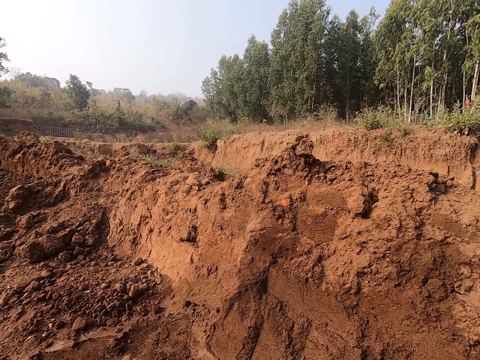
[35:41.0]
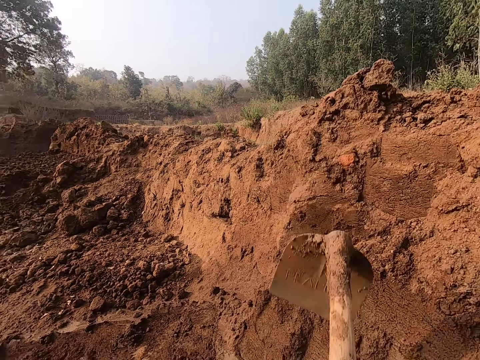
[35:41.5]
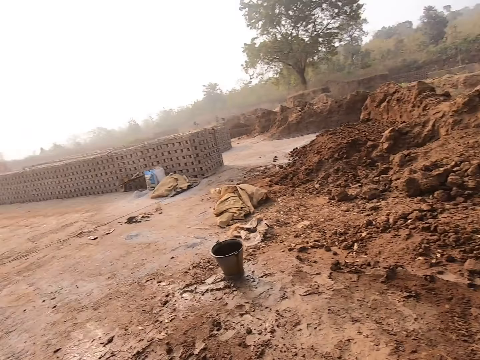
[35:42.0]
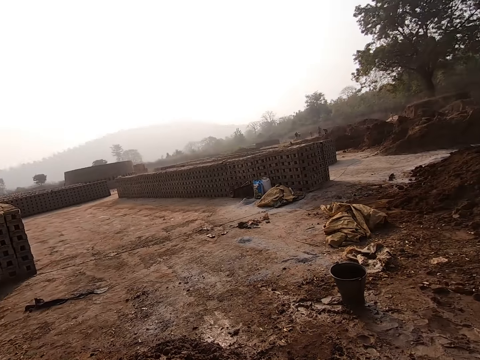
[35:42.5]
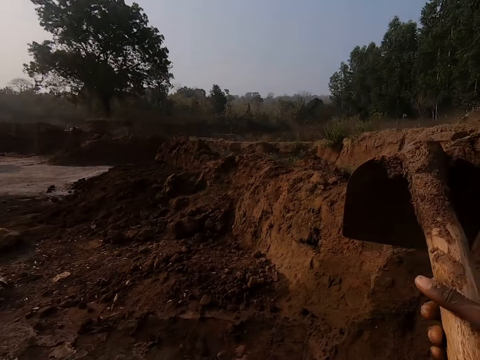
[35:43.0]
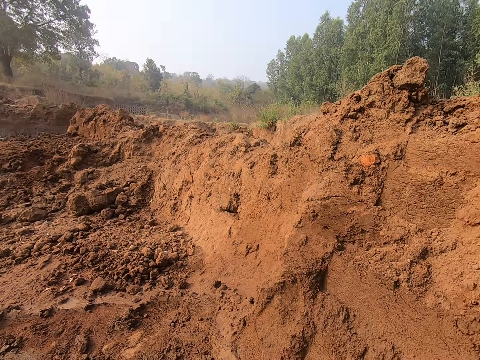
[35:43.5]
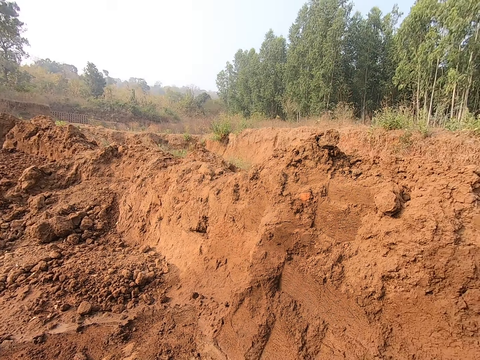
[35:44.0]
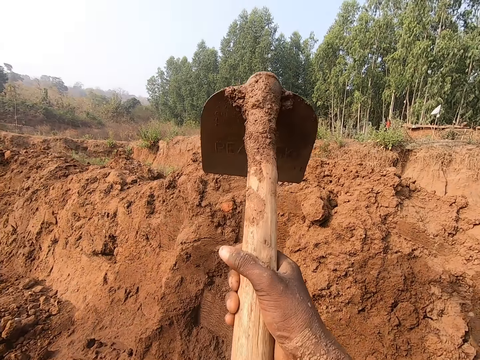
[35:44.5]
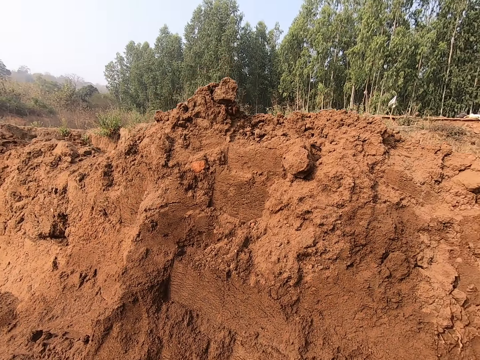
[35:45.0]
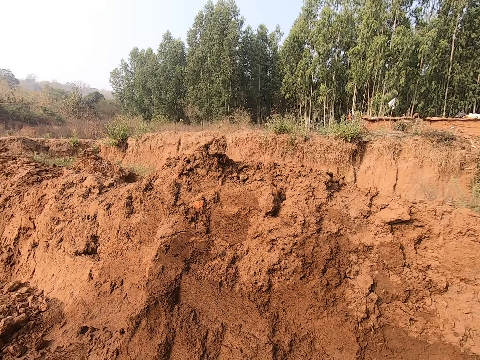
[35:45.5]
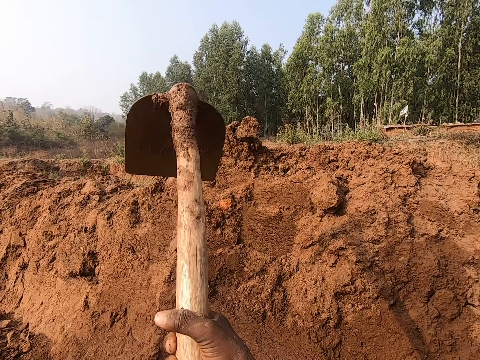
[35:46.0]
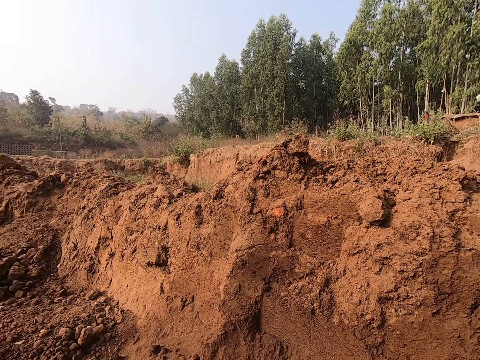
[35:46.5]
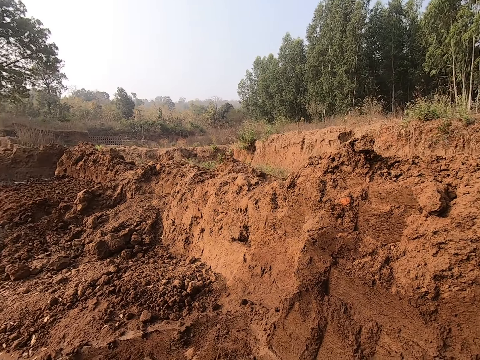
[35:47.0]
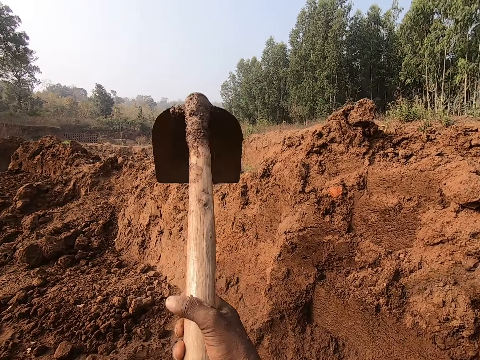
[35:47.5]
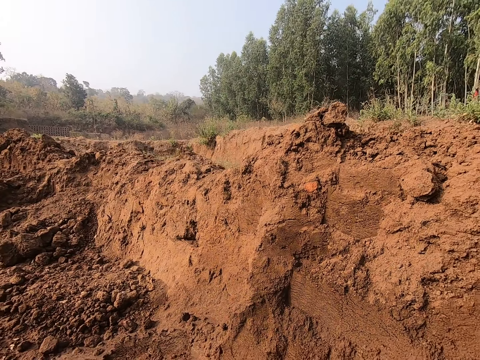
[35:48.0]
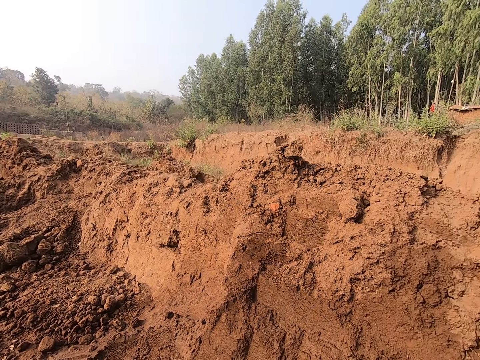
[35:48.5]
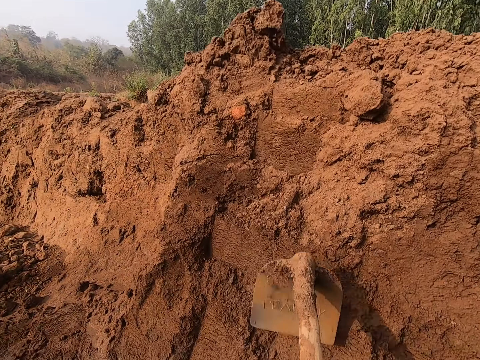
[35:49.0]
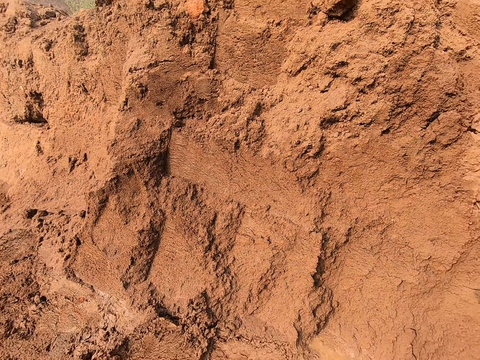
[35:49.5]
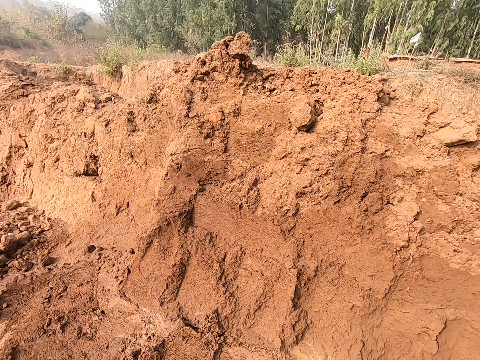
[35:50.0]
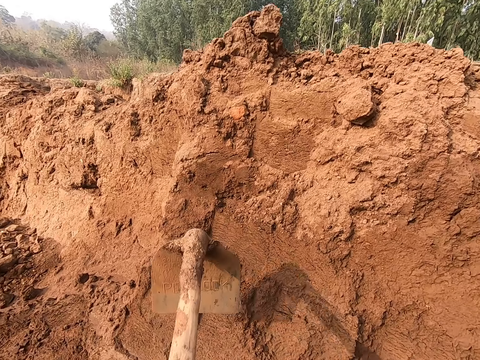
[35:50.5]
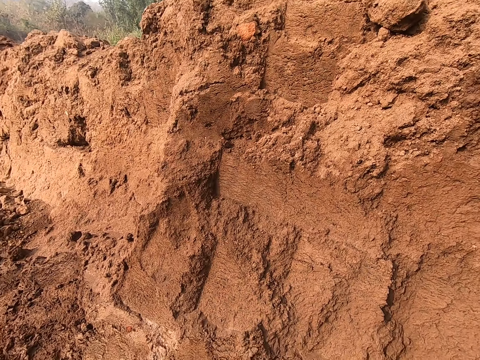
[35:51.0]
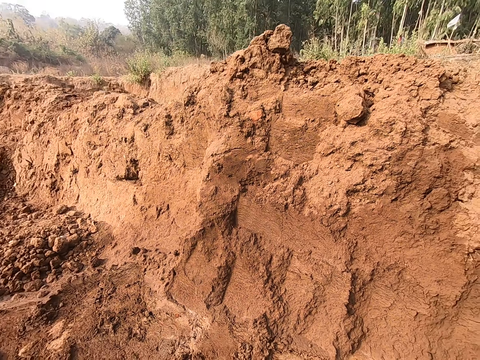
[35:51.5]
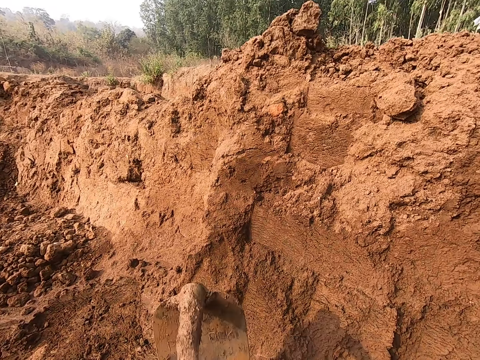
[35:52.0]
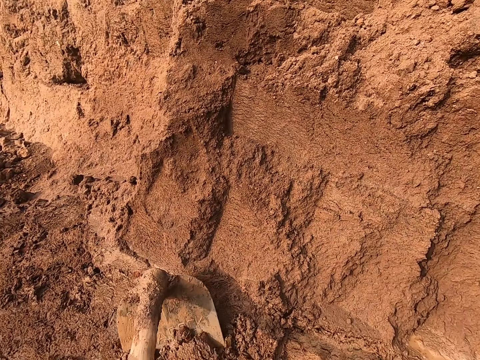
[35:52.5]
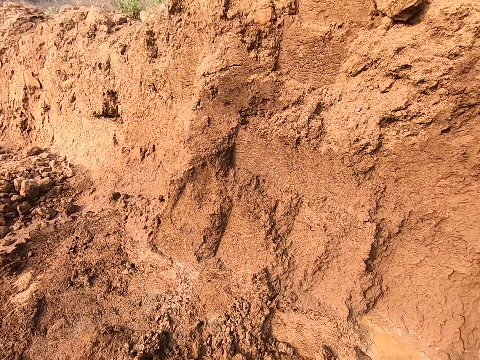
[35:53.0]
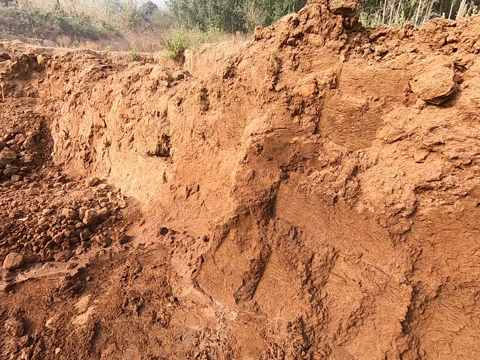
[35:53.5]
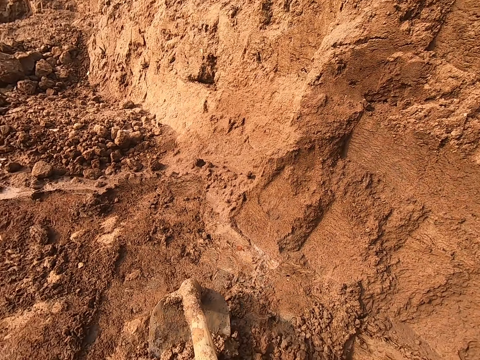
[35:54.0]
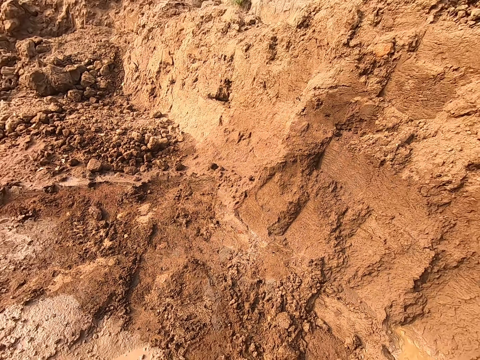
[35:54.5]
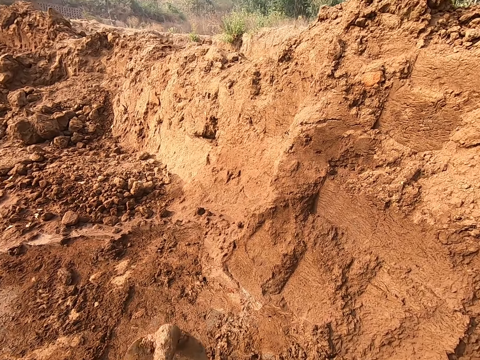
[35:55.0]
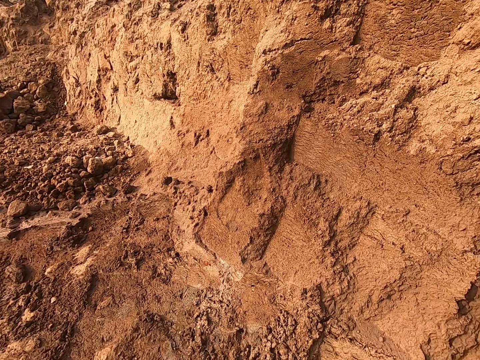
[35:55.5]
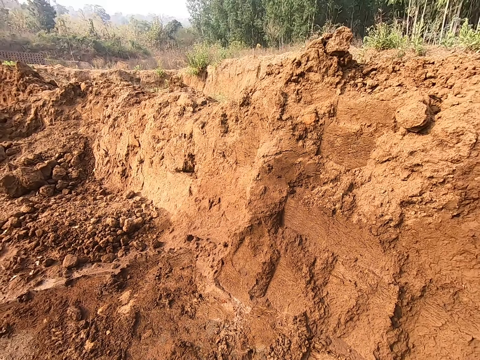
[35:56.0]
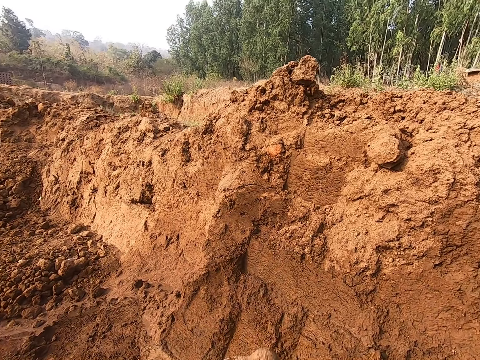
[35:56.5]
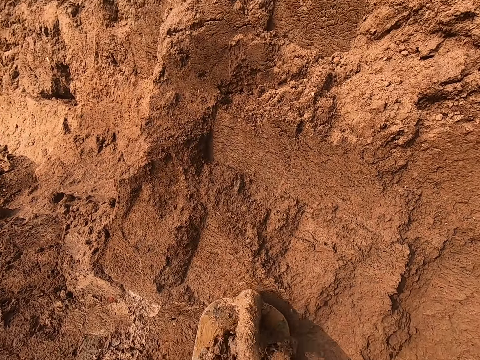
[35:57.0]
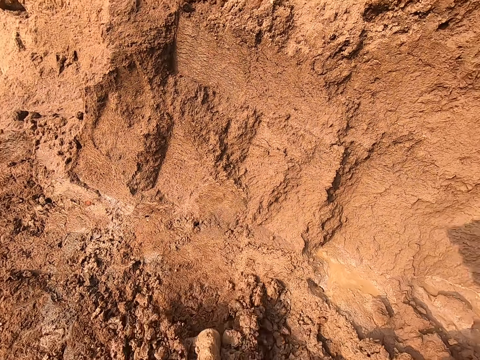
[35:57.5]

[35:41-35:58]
The camera wearer looks around. They dig. They collect soil.

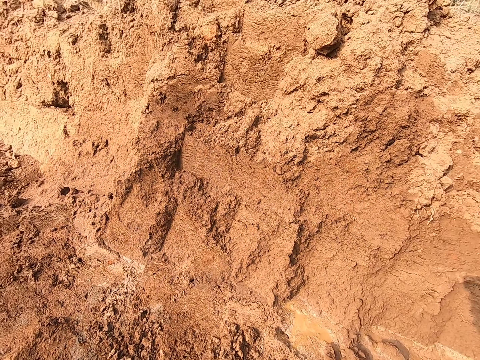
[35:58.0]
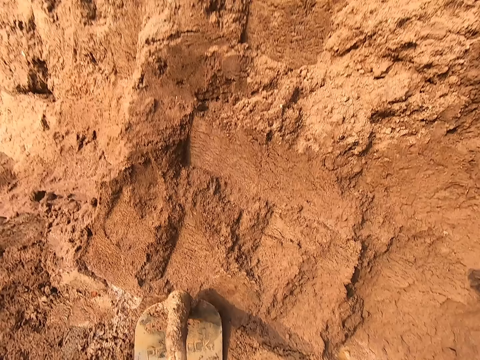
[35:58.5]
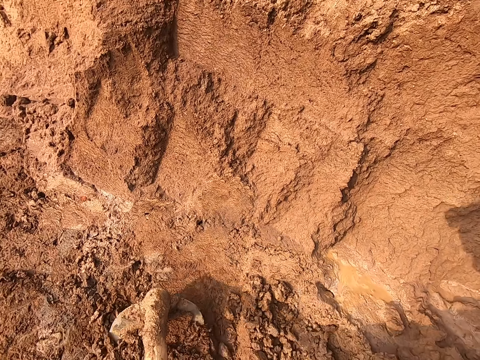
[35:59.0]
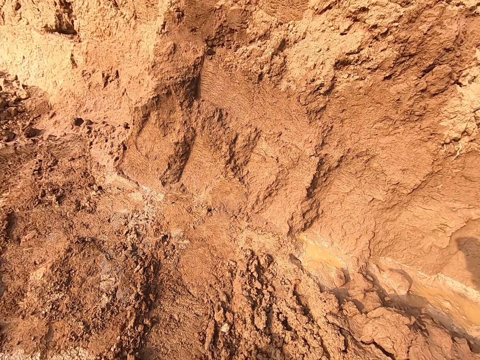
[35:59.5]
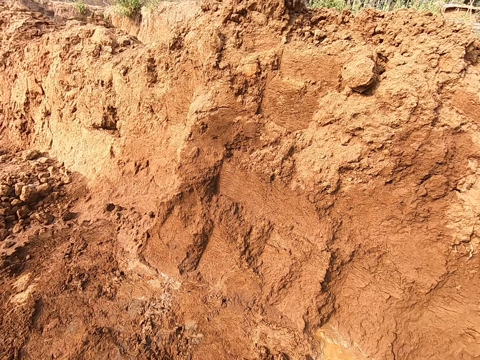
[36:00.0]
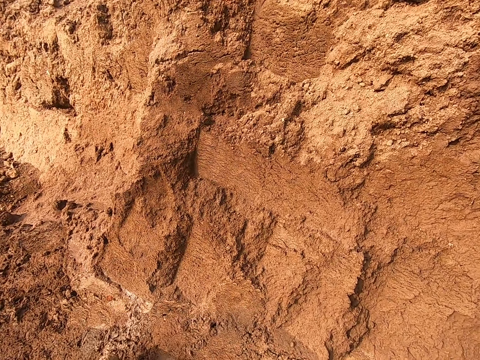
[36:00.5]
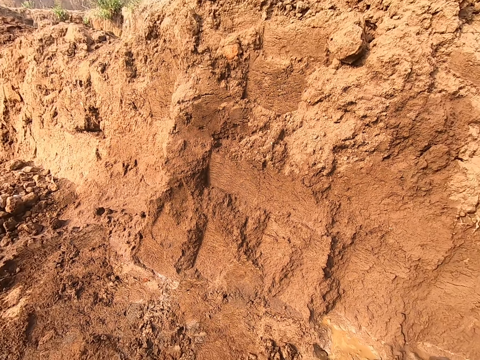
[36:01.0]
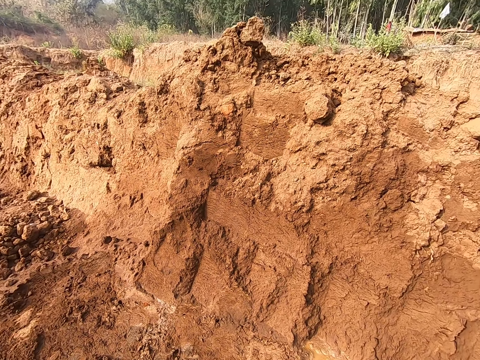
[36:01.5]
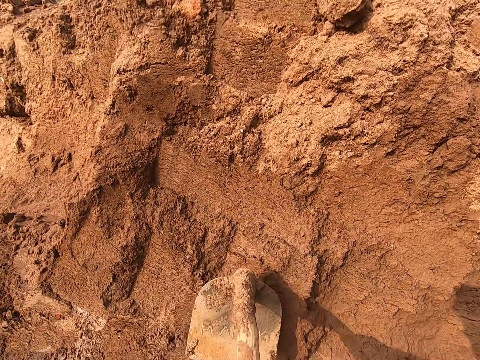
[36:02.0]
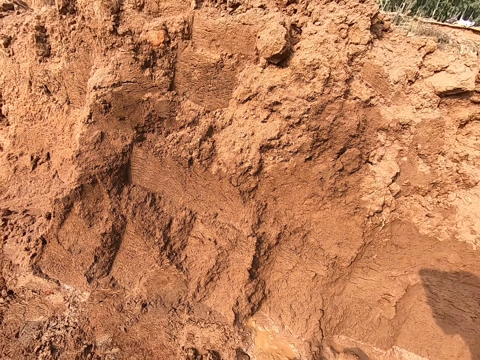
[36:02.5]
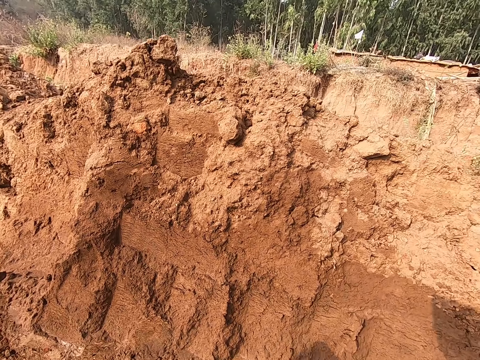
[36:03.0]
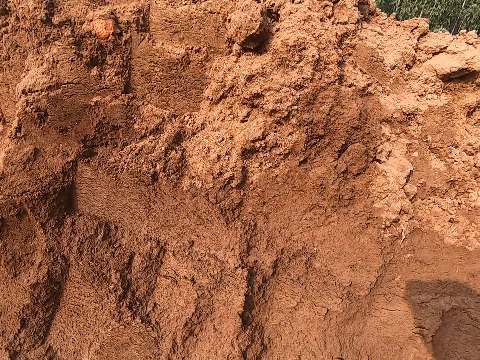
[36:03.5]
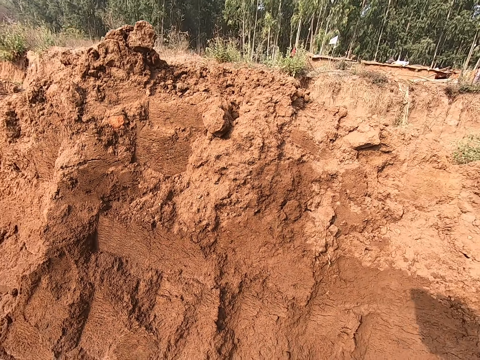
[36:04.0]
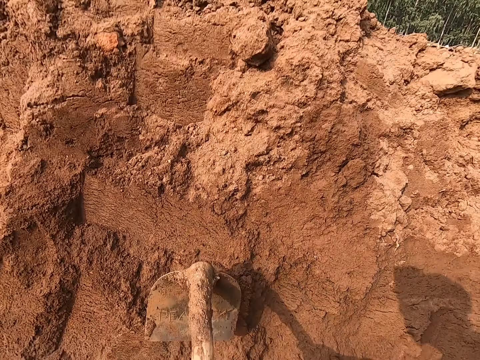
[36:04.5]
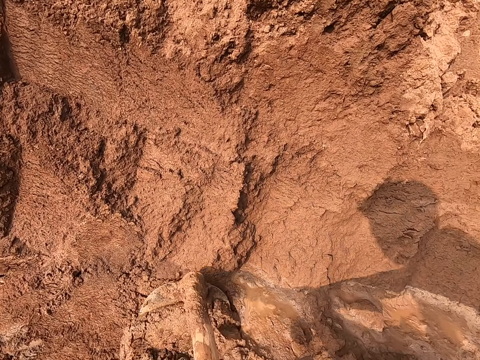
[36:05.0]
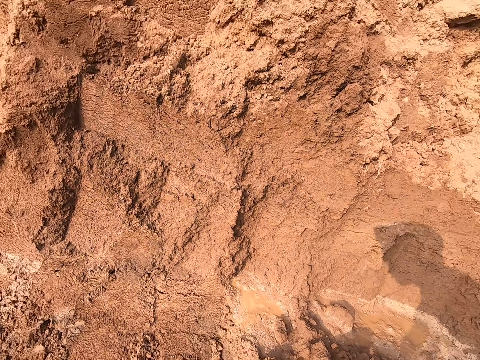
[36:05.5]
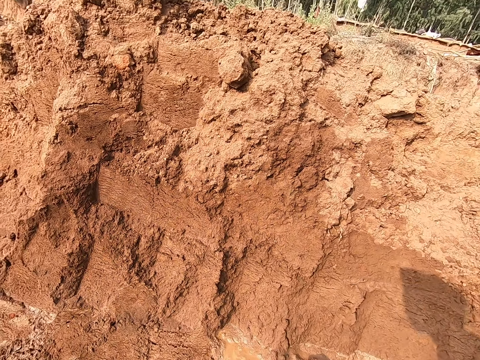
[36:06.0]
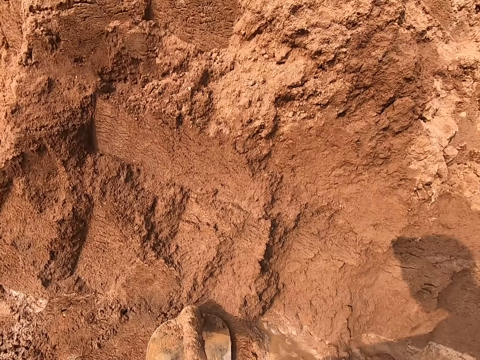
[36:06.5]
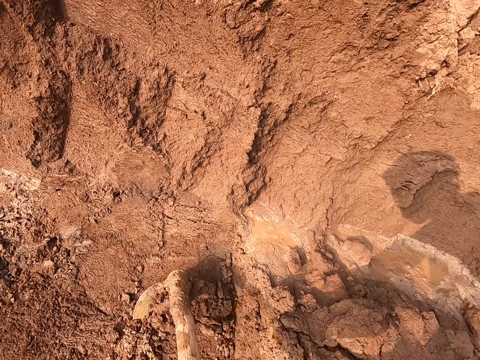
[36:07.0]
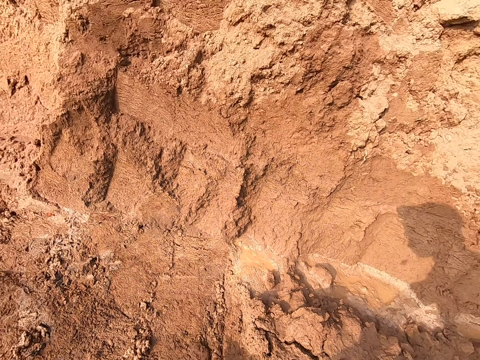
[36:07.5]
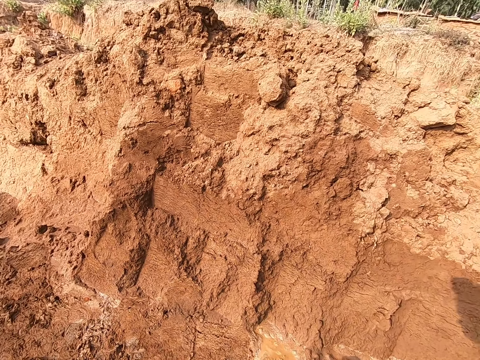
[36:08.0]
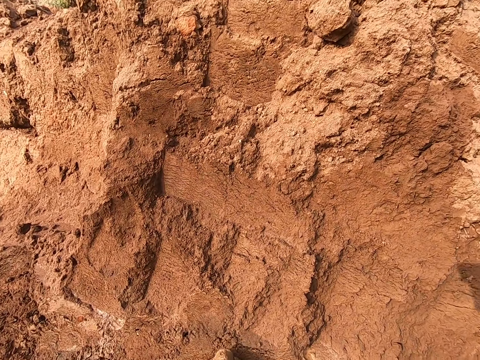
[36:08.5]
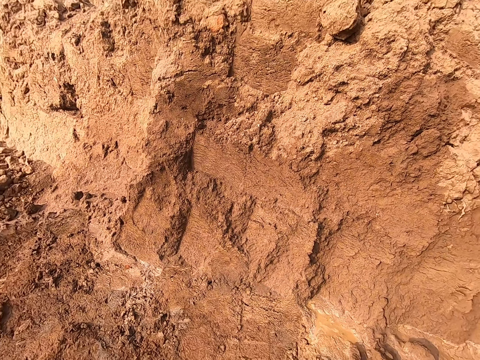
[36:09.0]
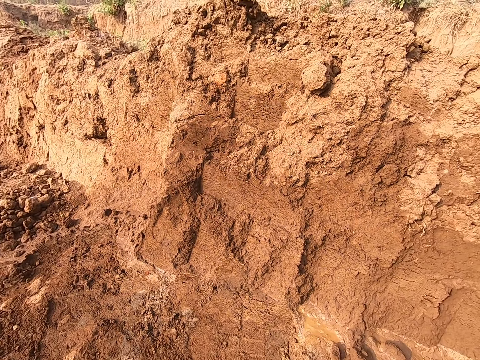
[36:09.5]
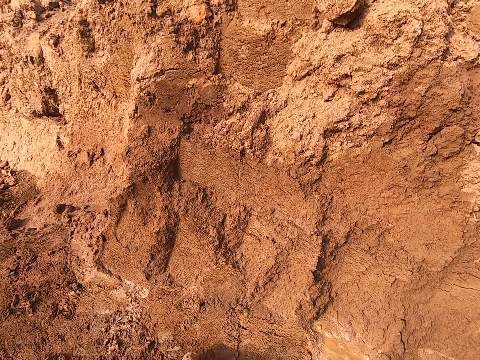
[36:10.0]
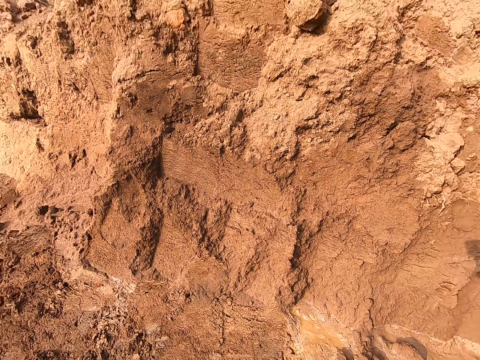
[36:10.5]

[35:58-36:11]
The camera wearer digs. They collect soil.
